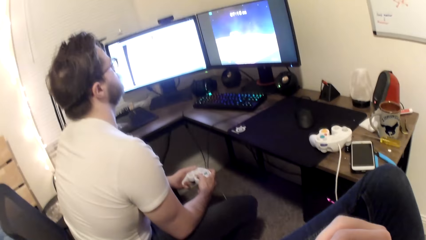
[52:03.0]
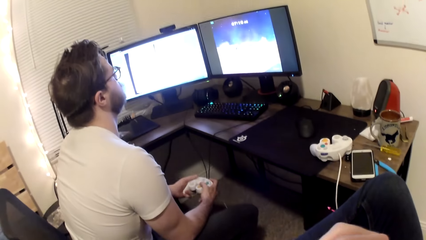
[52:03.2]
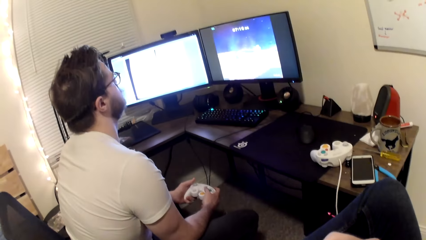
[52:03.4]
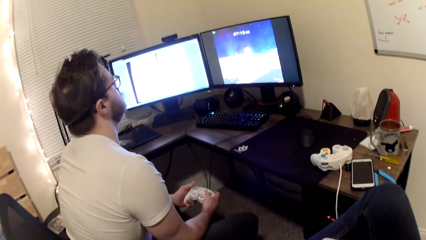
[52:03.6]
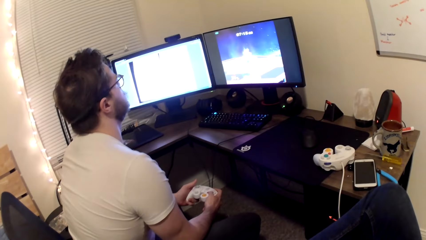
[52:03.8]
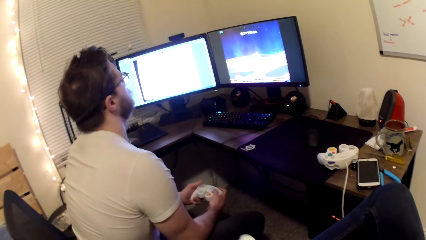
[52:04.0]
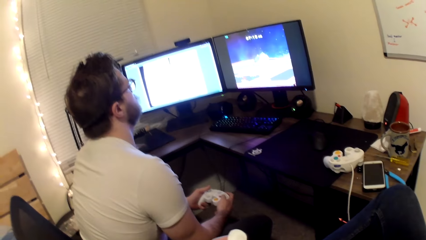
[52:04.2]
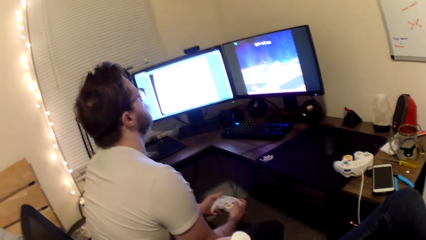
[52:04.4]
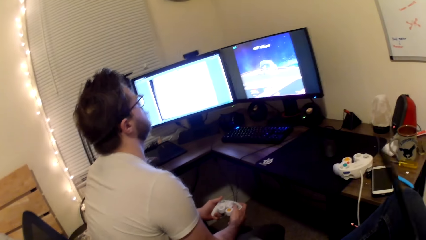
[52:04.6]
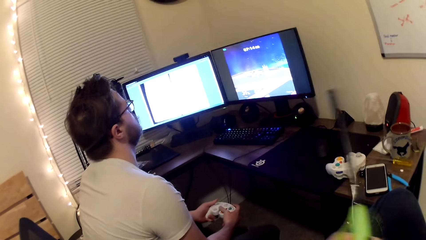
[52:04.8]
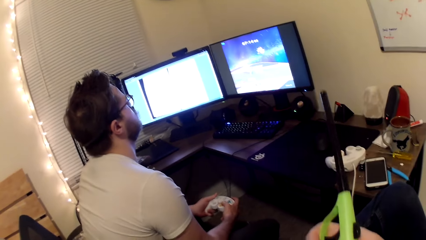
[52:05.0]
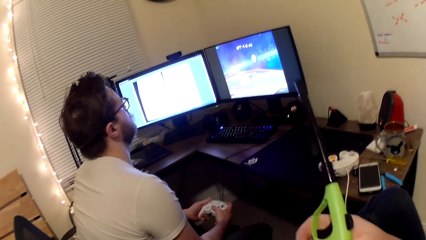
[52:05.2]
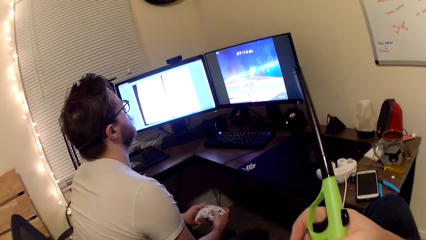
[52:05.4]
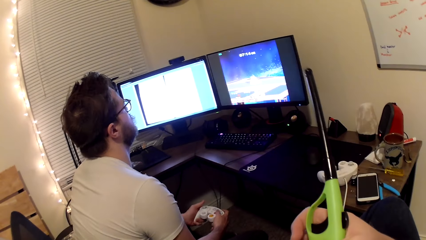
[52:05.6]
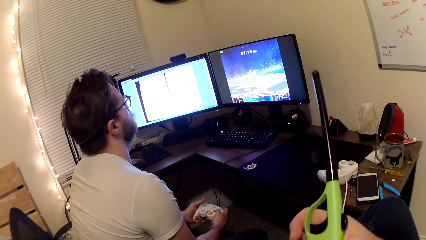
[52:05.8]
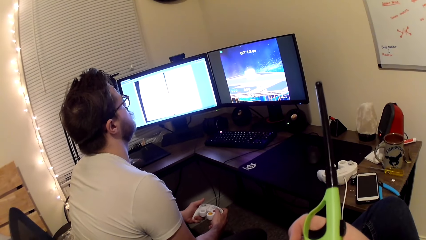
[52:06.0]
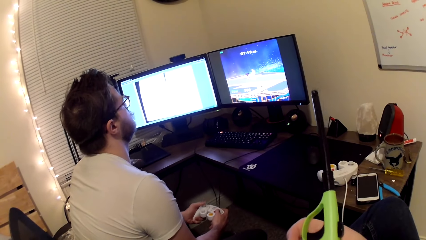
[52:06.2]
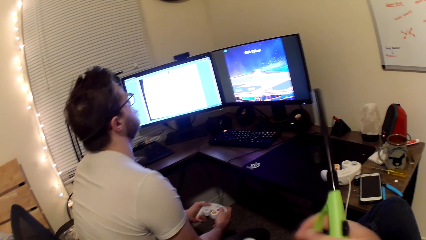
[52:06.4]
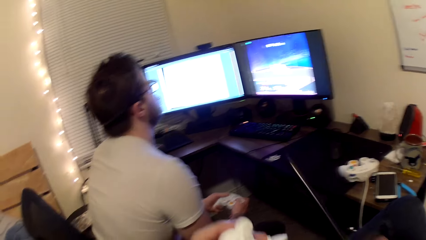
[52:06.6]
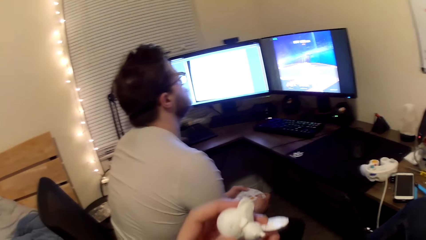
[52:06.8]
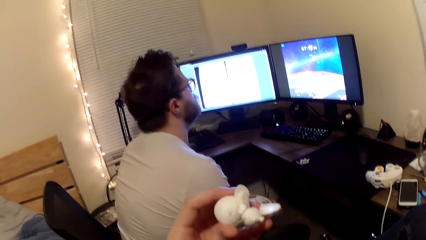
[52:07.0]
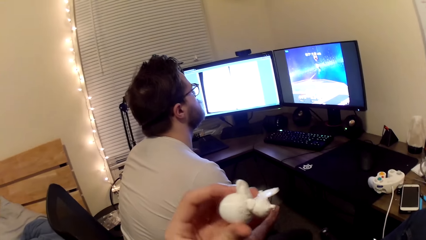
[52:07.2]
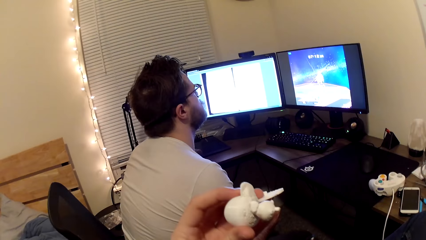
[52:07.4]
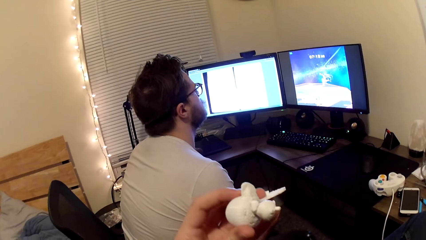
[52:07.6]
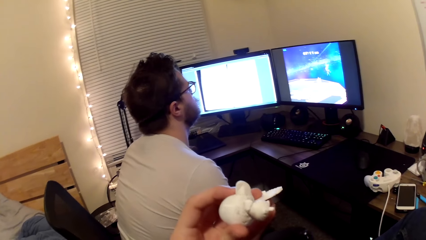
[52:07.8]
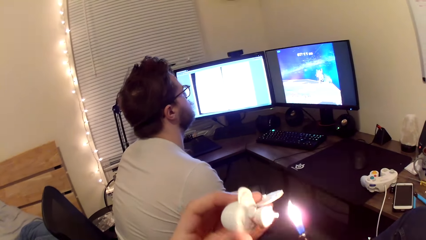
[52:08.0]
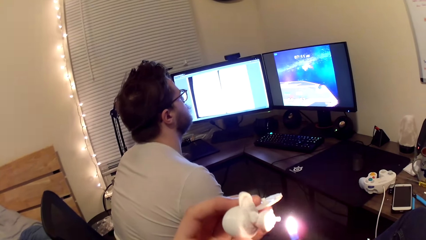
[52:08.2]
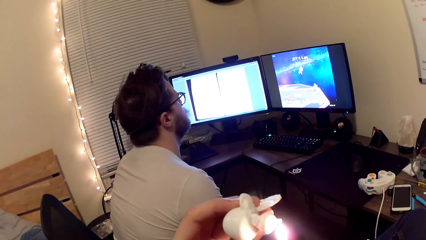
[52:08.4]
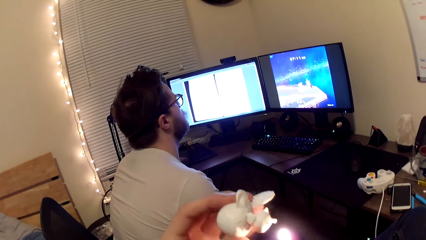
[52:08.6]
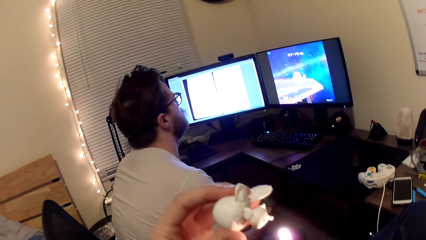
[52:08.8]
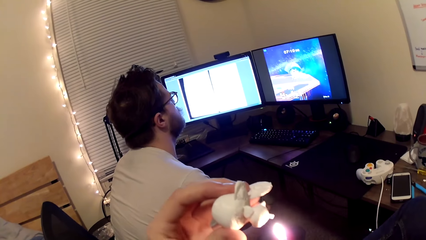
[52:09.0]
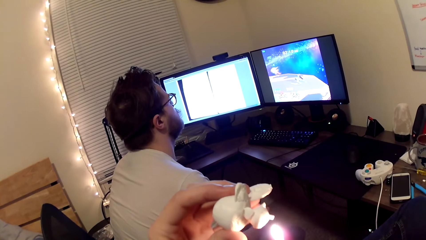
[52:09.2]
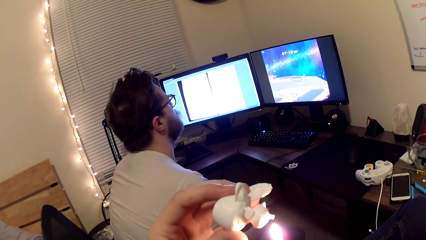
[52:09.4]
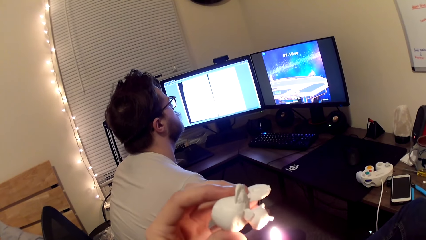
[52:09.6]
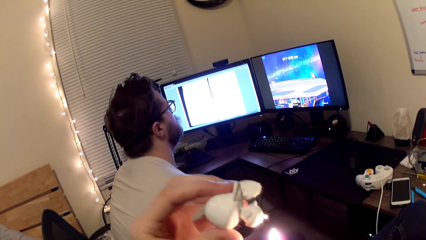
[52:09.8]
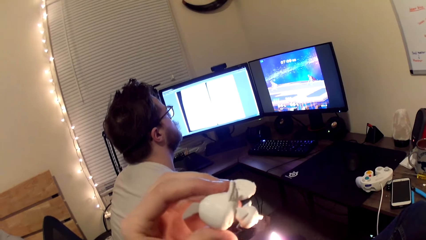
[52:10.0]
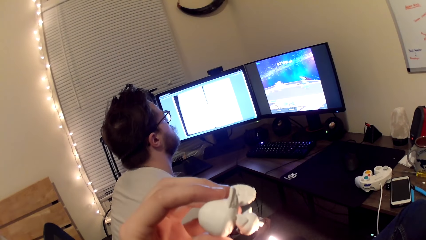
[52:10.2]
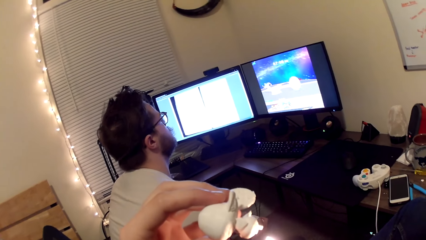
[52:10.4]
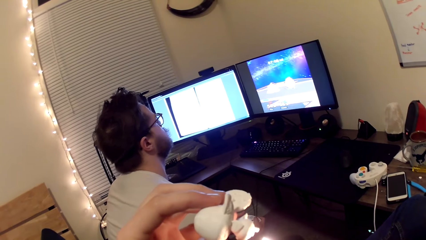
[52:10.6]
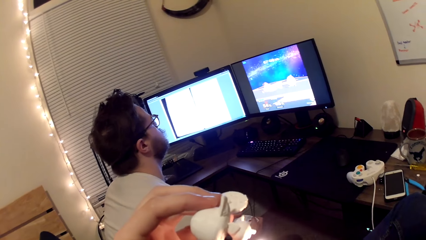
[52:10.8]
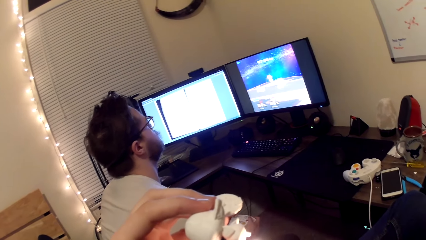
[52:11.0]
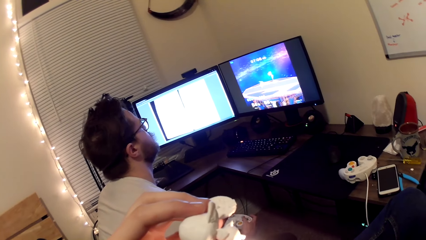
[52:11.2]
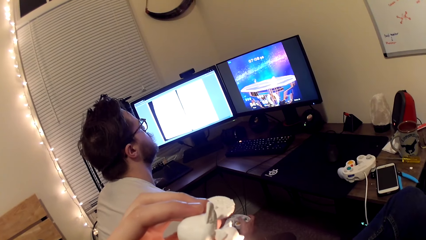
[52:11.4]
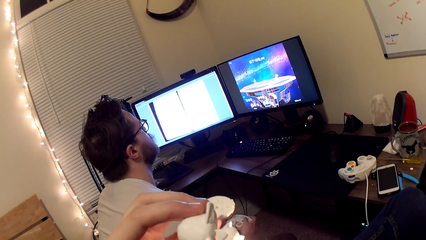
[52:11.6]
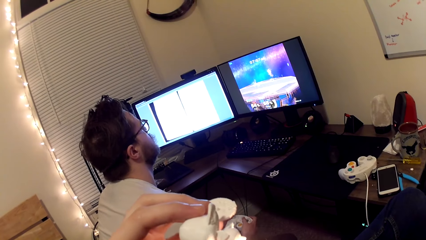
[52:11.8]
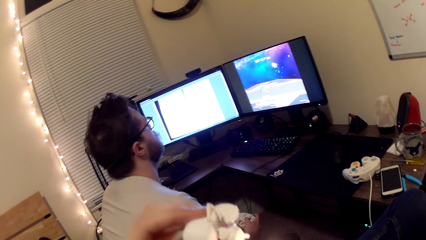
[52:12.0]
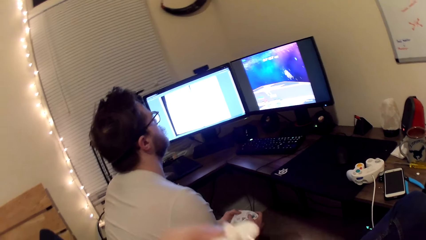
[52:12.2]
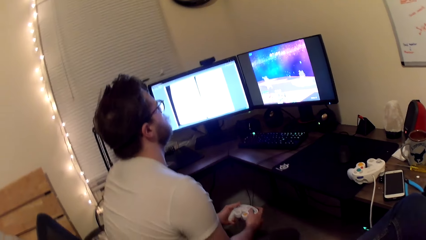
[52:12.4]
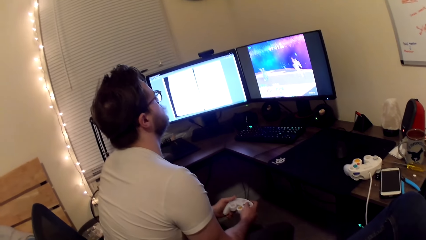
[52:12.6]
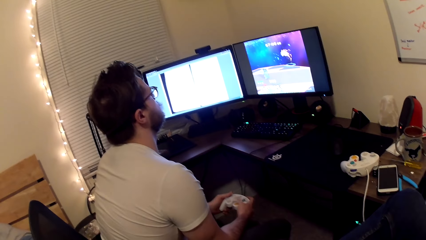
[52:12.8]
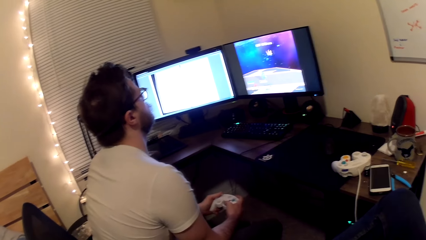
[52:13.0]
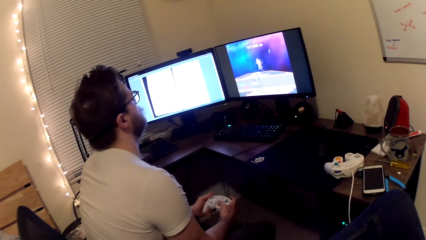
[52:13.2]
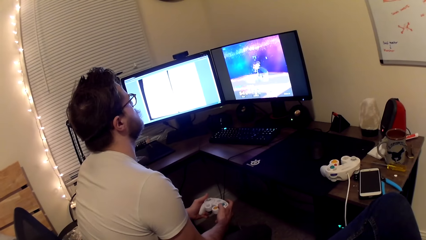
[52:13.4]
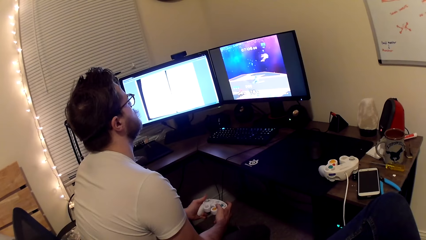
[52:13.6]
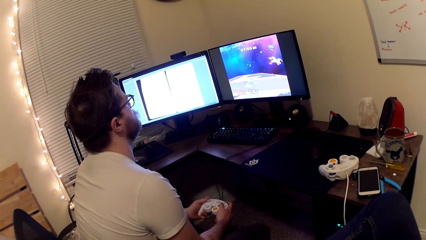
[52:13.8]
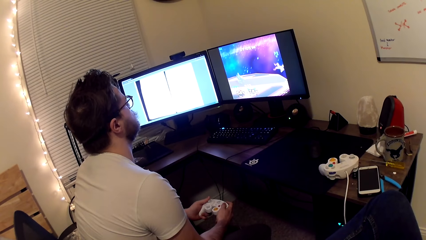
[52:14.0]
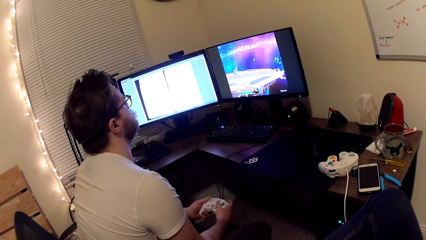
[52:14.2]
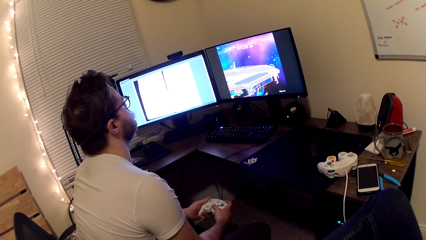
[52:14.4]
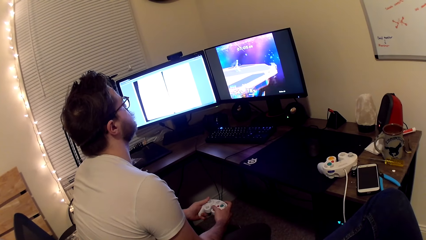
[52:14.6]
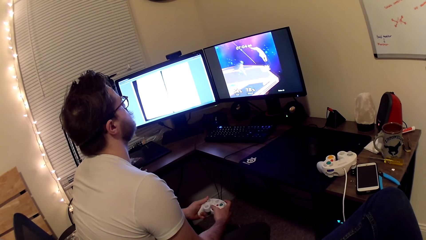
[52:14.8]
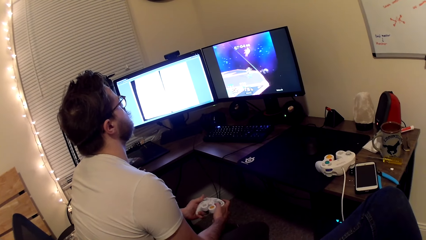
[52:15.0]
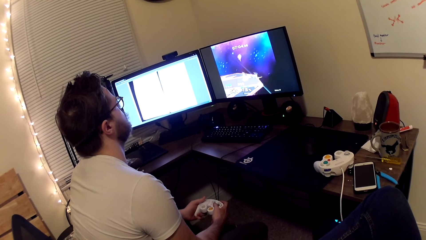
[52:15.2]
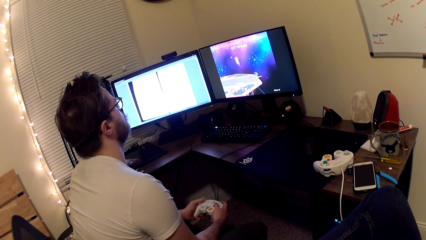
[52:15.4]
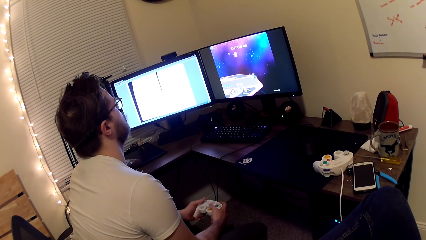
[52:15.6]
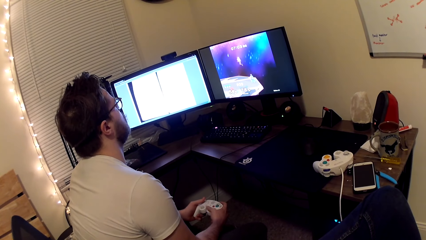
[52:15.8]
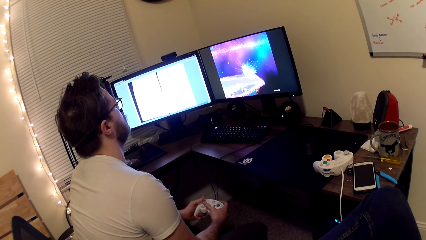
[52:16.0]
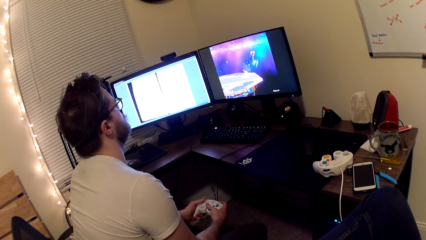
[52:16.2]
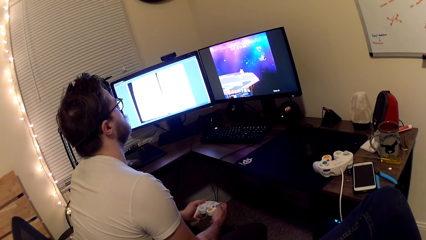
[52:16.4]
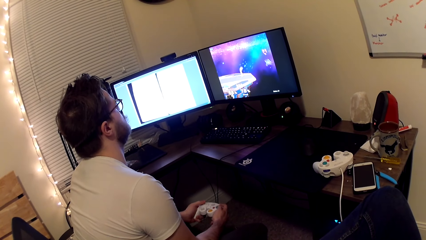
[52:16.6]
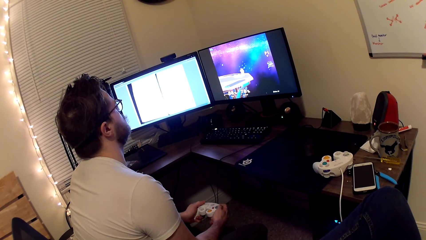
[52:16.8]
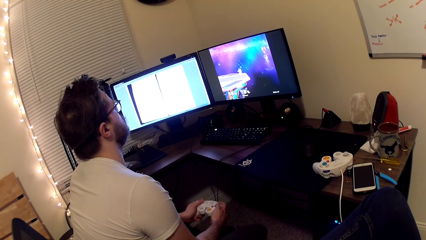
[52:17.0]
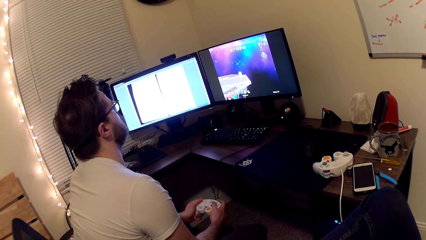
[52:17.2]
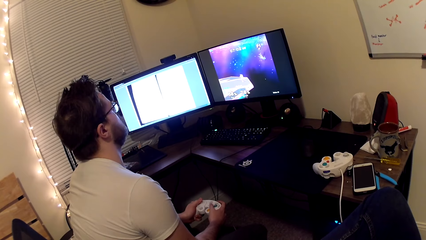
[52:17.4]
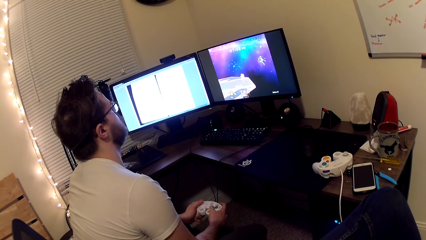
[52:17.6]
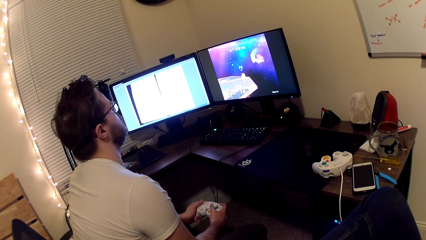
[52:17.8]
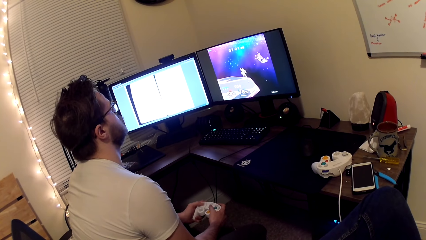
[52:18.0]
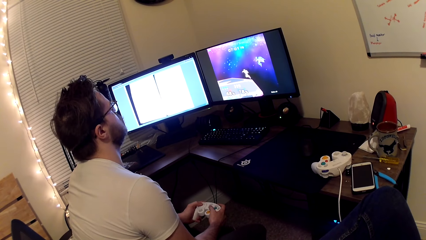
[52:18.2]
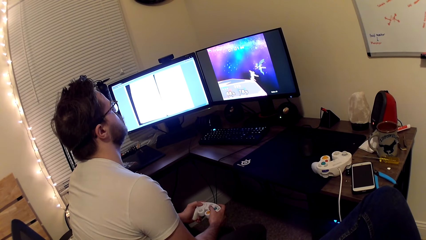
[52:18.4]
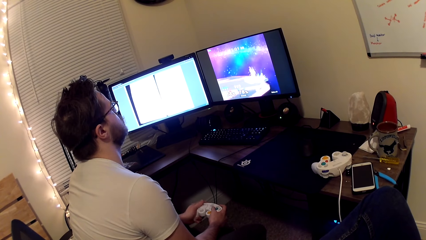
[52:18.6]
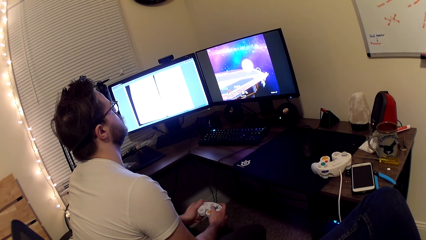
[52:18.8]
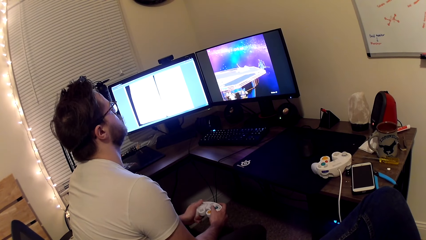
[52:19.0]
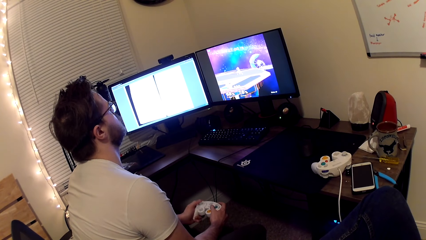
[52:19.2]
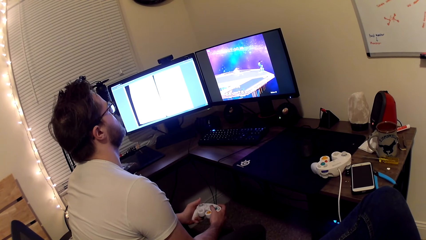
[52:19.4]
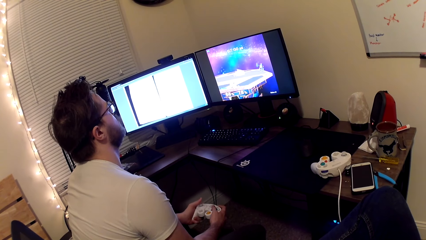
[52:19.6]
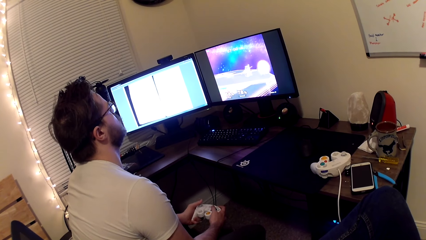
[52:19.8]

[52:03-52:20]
The camera wearer holds the lighter. They light the lighter. They torch the Styrofoam or art toy with the lighter. A man plays a game on the computer.
